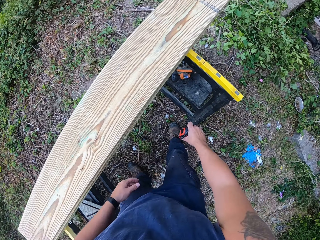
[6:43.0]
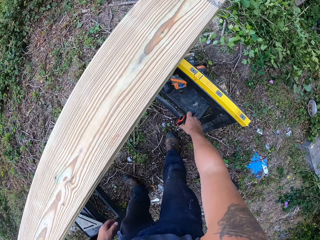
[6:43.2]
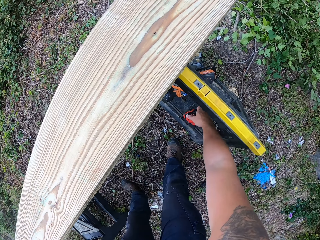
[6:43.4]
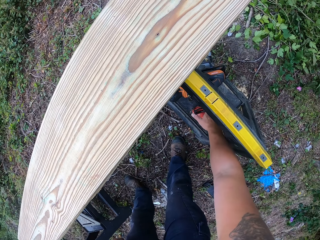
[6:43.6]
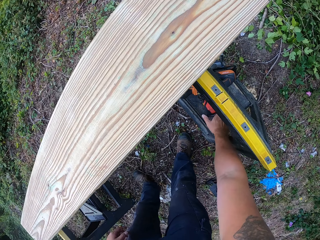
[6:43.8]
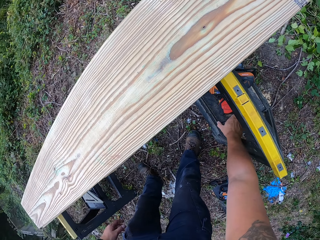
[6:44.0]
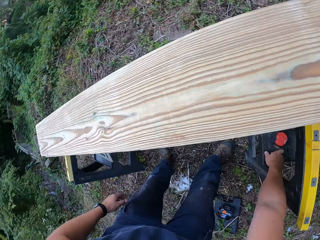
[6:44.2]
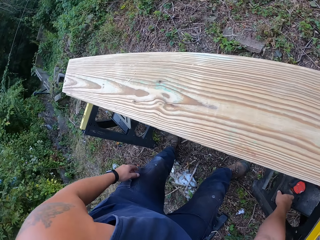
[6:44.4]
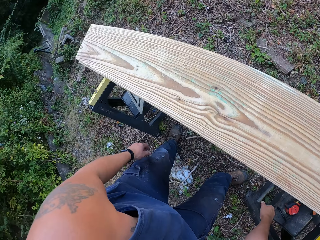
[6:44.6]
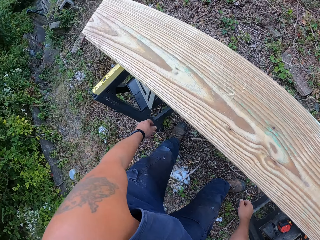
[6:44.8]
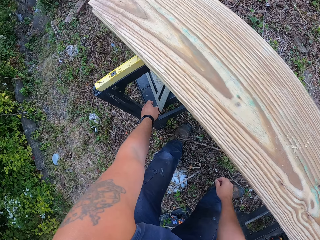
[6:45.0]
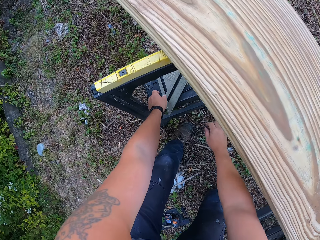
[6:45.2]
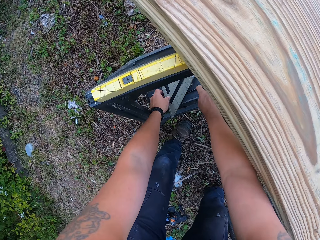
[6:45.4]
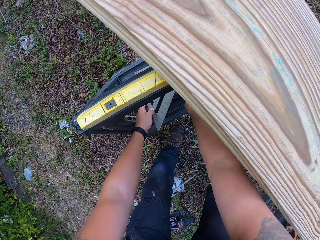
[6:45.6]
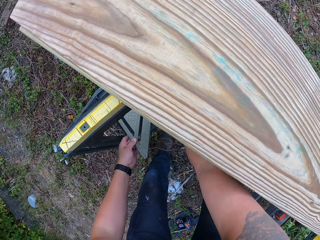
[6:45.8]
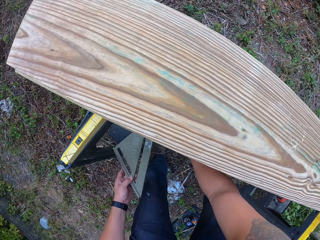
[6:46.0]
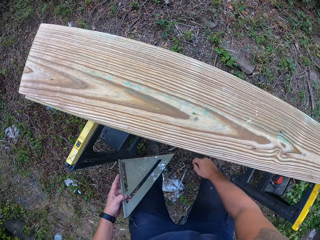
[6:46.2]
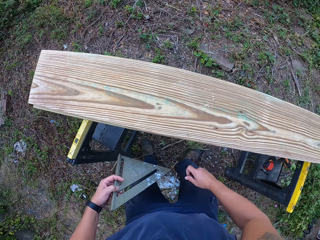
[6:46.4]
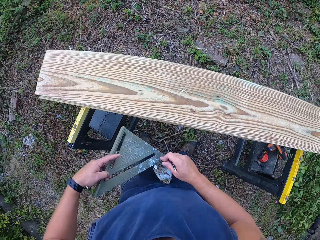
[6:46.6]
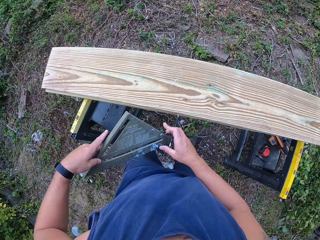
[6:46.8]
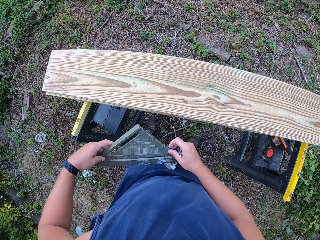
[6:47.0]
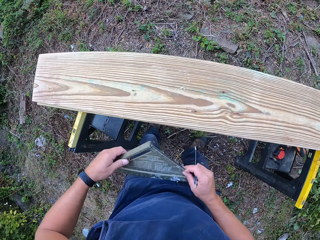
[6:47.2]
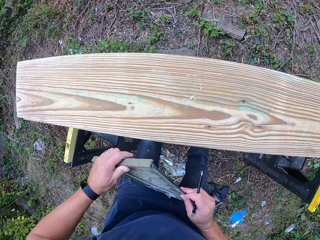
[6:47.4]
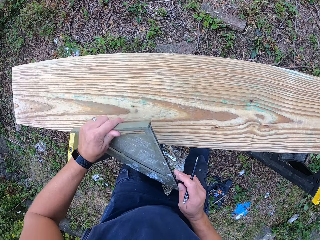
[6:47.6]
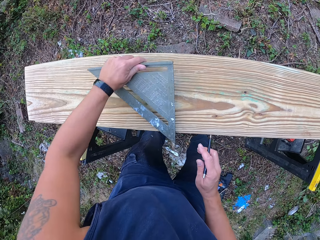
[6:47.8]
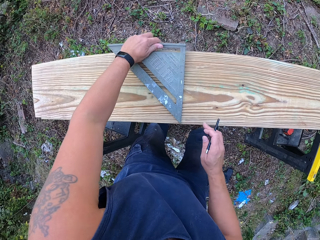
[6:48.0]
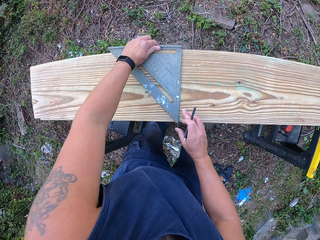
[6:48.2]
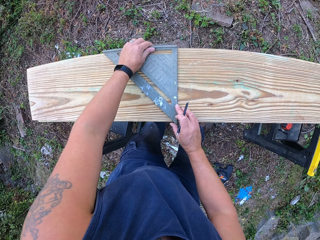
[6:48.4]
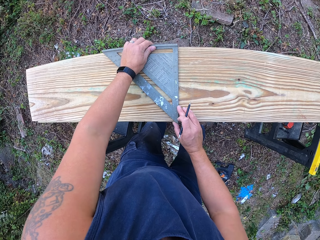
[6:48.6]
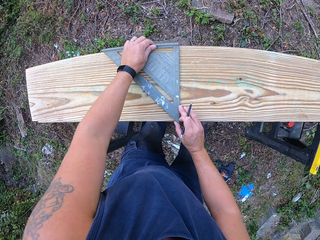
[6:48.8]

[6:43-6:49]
The camera wearer places the tape measure on the lift with his right hand. He picks the set square from the lift with his left hand. He picks the pencil from the lift with his right hand. He holds the set square in both of his hands. He places the set square on the second plank of wood with his left hand. He aligns the set square on the timber.

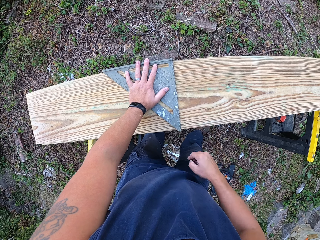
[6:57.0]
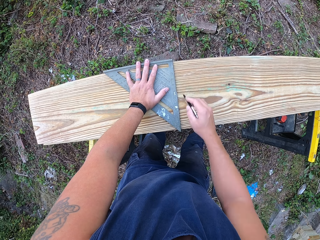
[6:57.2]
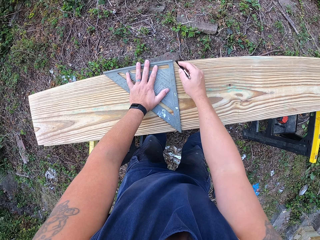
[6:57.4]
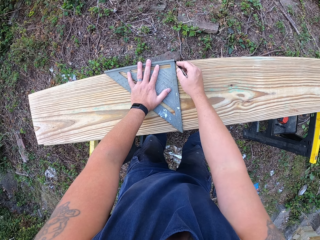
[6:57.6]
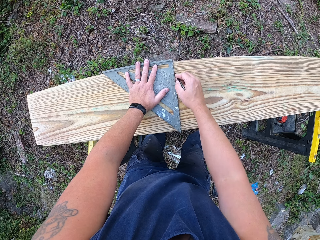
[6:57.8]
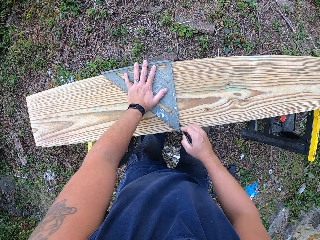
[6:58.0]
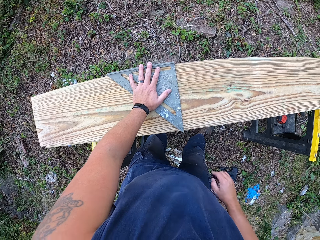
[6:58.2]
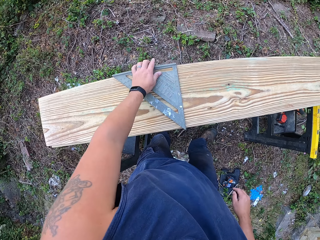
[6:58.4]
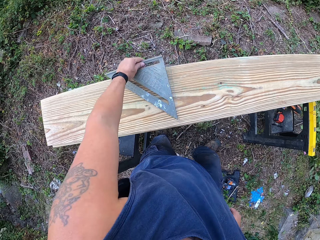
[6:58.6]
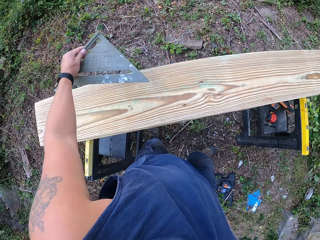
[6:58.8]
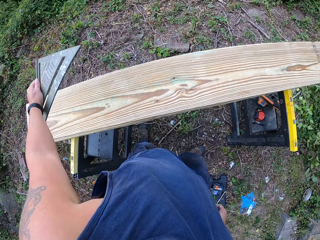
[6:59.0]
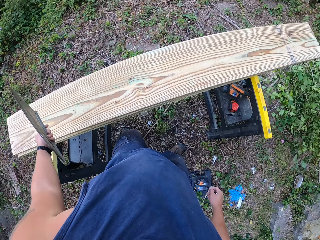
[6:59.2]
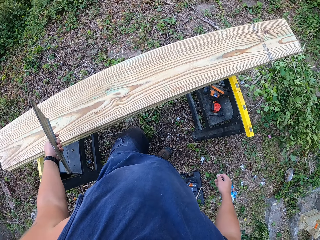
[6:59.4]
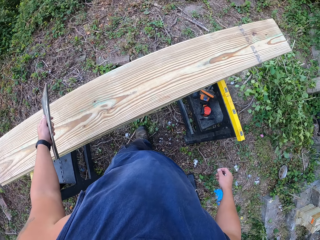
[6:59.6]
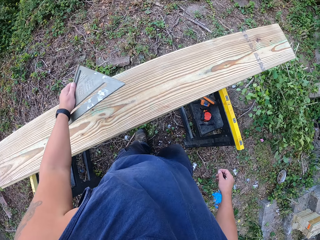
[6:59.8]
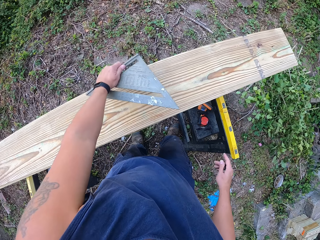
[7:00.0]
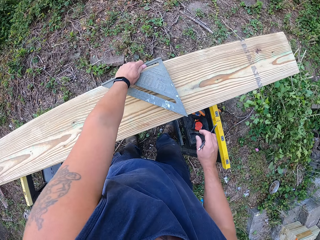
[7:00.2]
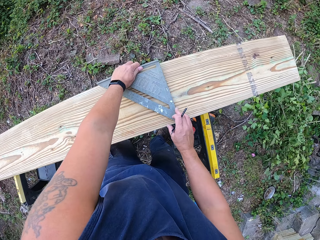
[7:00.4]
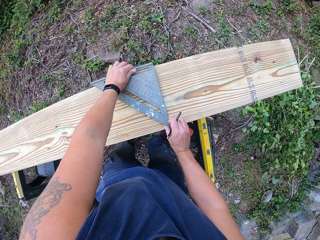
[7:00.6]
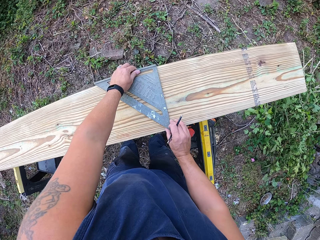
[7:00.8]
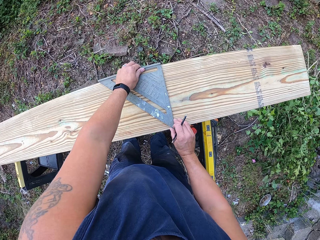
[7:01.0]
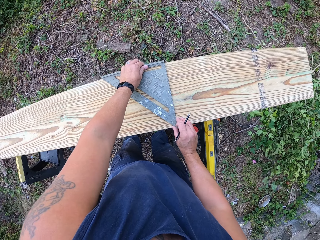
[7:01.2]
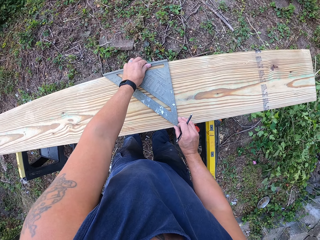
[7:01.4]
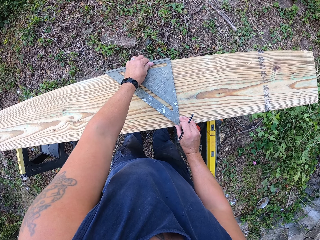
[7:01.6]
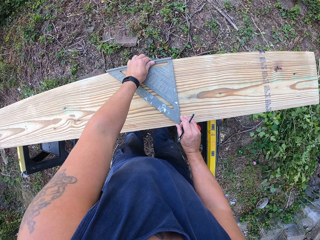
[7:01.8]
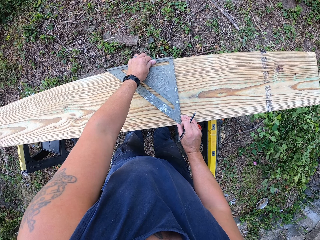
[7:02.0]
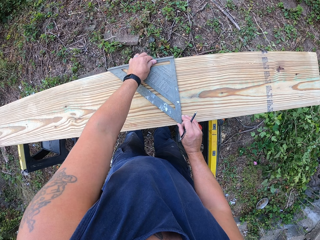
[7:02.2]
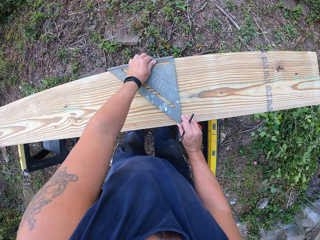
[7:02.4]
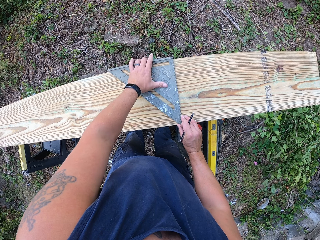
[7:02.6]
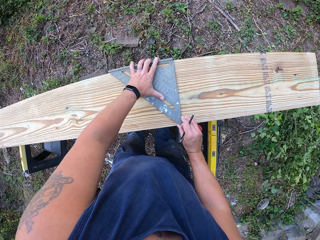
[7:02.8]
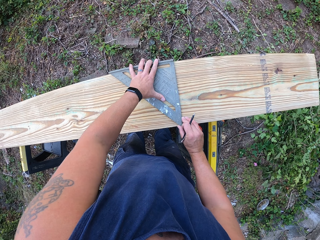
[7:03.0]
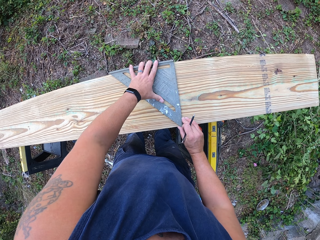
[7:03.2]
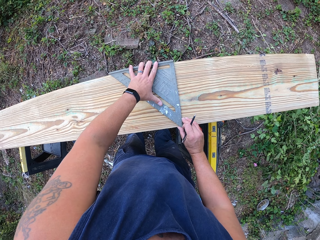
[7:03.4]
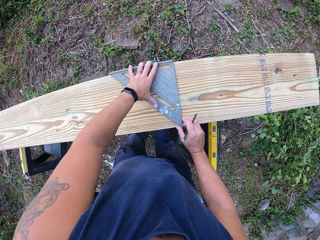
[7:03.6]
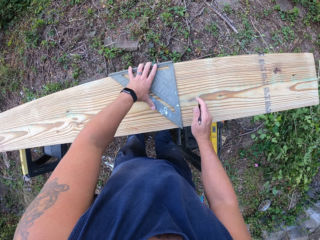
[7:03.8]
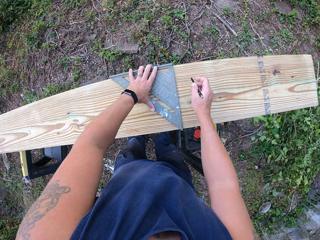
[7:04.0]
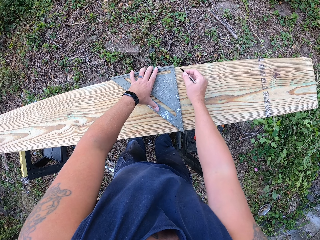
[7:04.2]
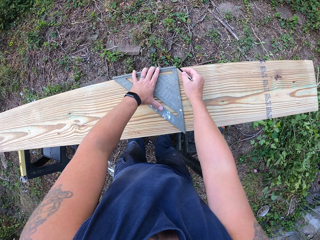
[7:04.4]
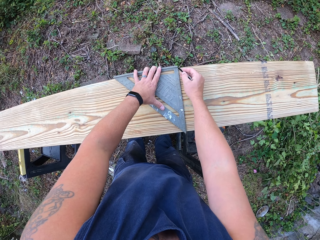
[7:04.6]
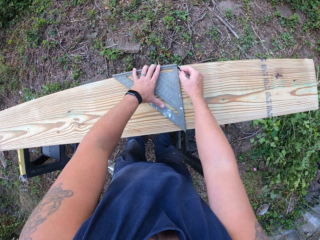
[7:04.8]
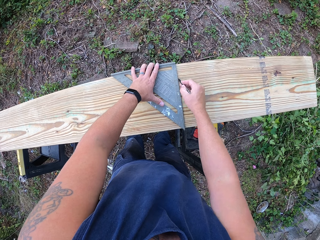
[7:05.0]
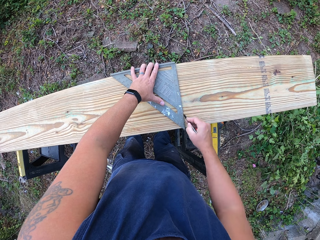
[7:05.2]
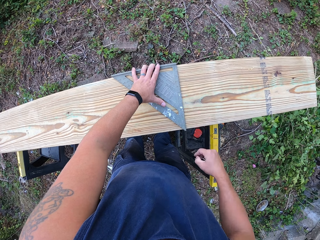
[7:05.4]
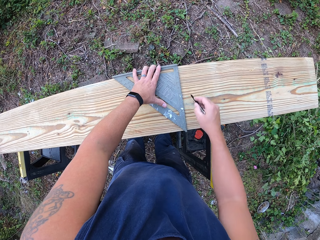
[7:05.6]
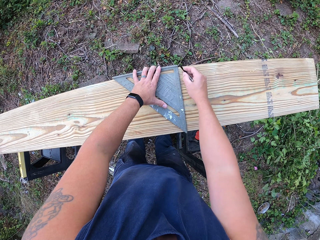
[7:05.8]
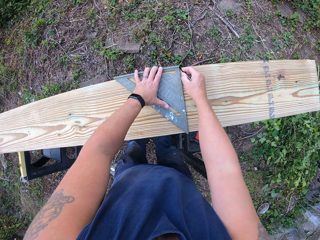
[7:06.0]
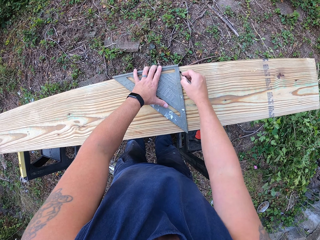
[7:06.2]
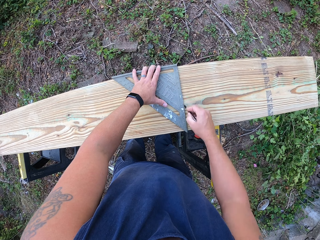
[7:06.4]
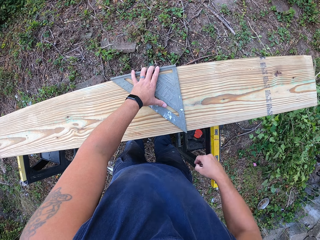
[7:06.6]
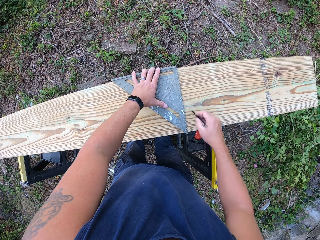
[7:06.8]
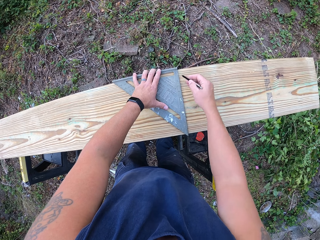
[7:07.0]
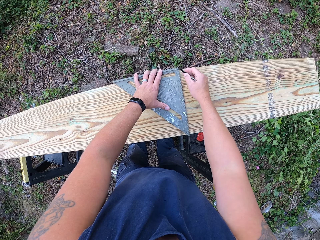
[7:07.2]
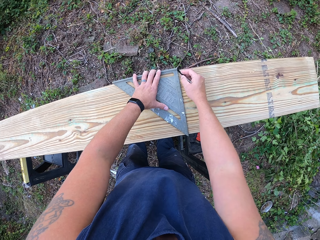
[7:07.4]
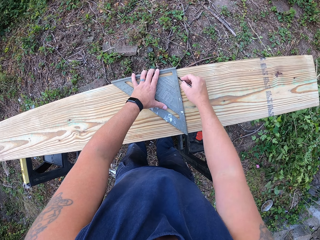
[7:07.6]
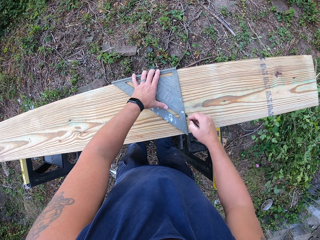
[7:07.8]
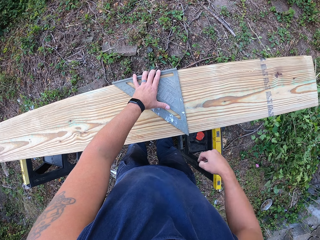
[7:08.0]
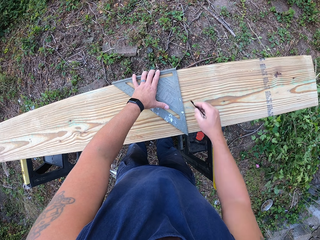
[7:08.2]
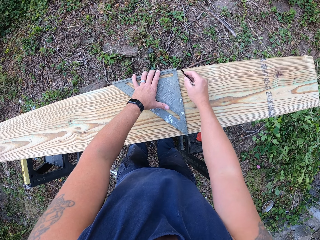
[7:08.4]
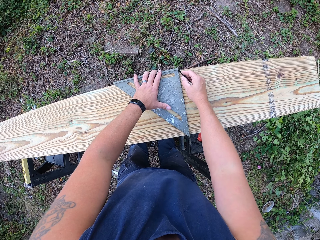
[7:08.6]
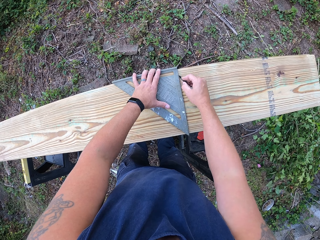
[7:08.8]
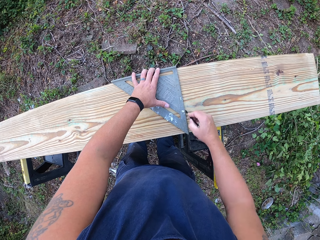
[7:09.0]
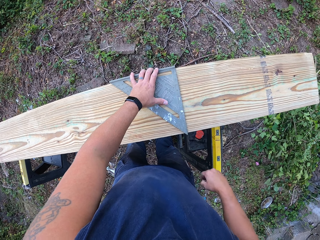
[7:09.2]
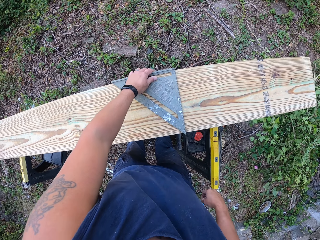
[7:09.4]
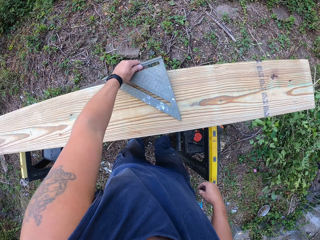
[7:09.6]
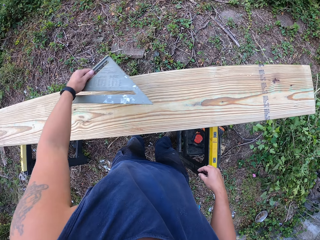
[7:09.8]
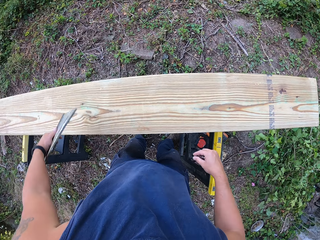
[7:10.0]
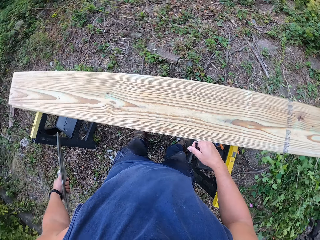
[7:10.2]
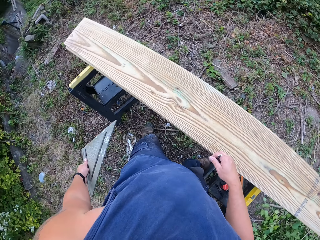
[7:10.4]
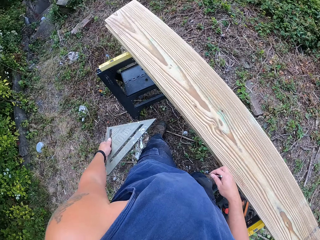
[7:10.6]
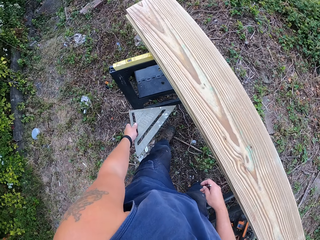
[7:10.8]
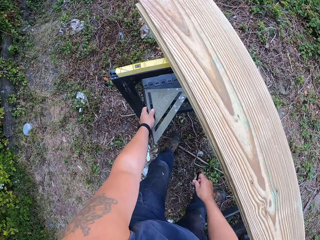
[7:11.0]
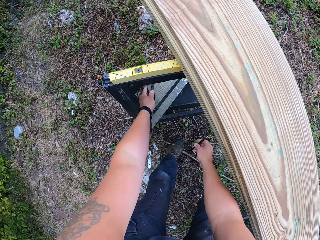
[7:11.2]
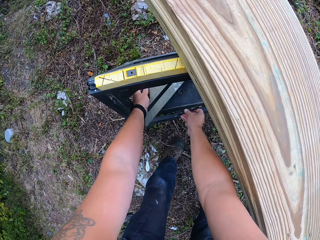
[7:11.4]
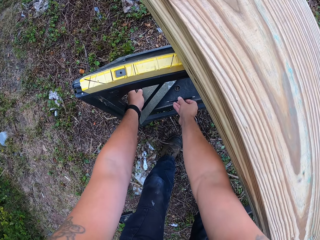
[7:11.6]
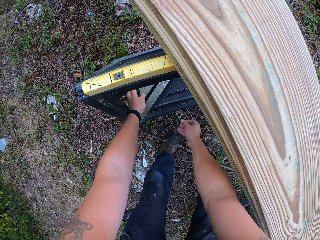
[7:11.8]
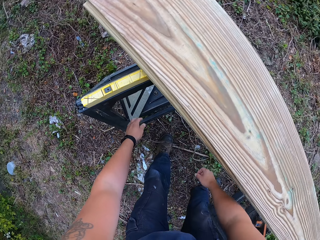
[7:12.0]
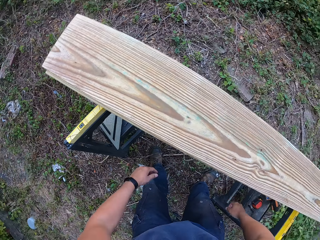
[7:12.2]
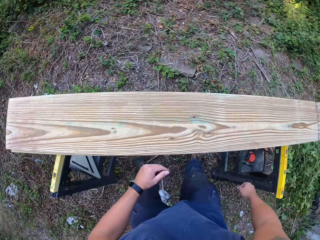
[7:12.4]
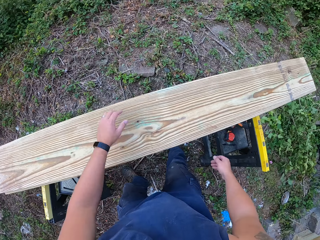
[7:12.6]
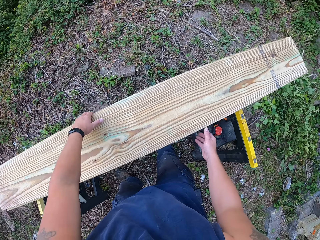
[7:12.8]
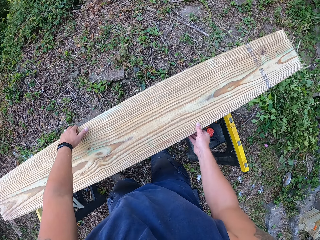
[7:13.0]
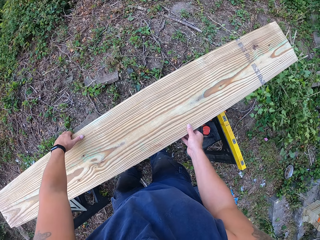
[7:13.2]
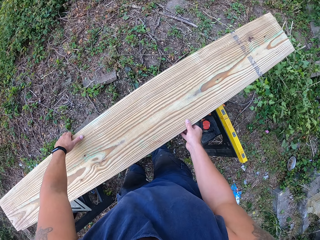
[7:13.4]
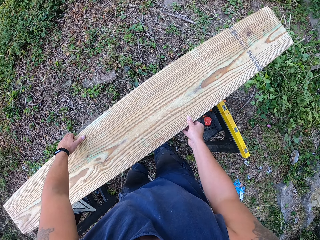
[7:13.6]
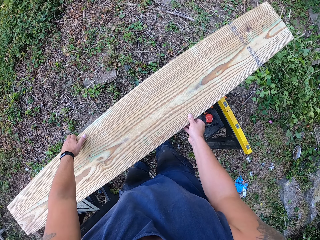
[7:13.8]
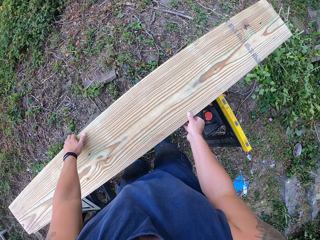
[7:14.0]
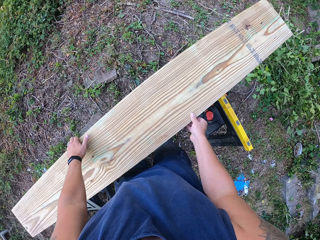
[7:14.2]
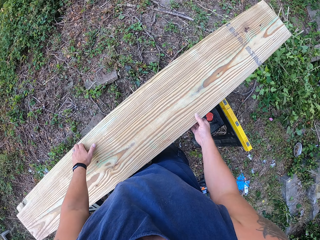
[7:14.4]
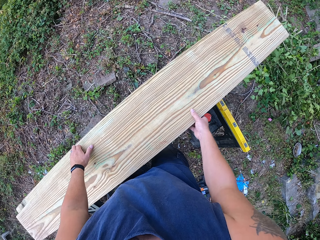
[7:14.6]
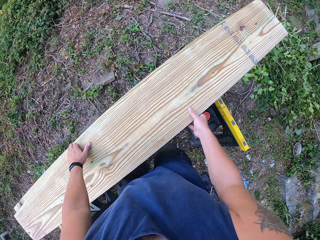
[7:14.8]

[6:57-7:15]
The camera wearer lifts the set square from the second plank of wood with his left hand. He moves beside the stand. He places the set square on the second plank of wood with his left hand. He adjusts the set square on the second plank of wood with both of his hands. He draws another line on the second plank of wood with a pencil in his right hand and the set square in his left hand. He lifts the set square from the second plank of wood with his left hand. He places the set square on the lift with his left hand. He places the pencil on the lift with his right hand. He moves the second plank of wood onto the lift with both of his hands.
